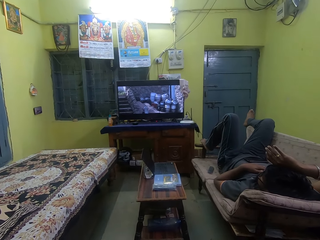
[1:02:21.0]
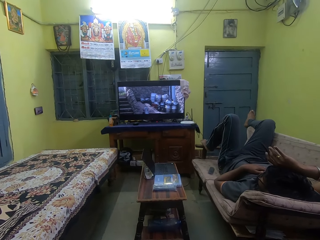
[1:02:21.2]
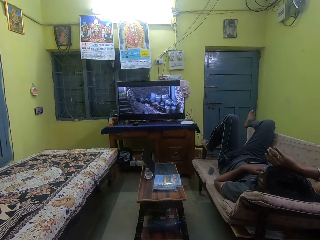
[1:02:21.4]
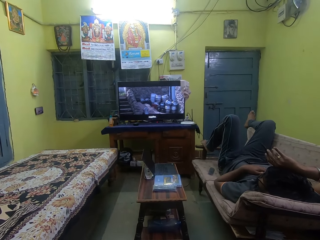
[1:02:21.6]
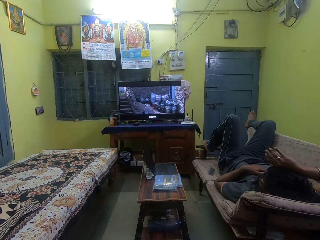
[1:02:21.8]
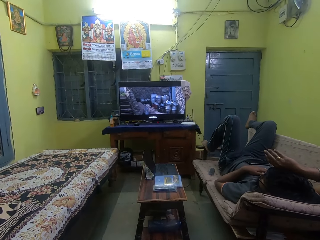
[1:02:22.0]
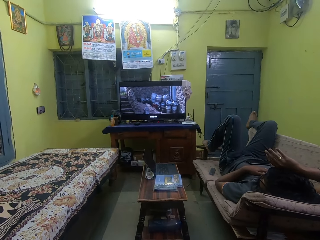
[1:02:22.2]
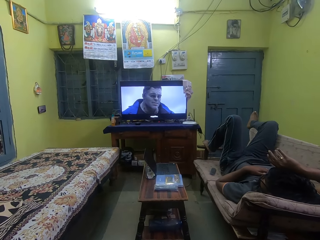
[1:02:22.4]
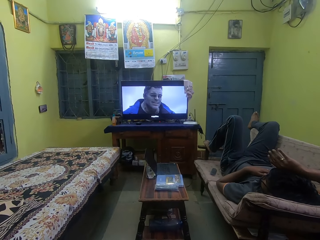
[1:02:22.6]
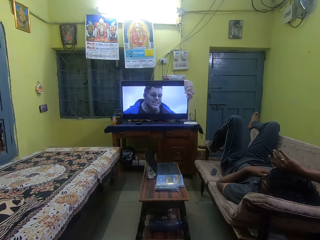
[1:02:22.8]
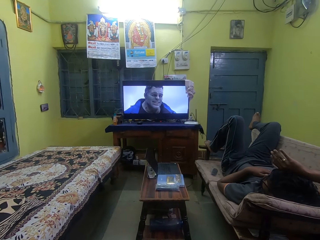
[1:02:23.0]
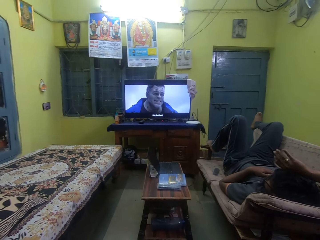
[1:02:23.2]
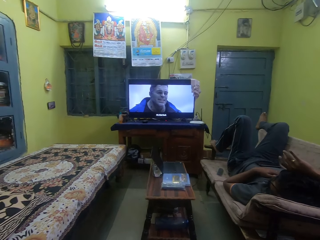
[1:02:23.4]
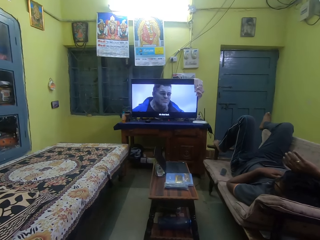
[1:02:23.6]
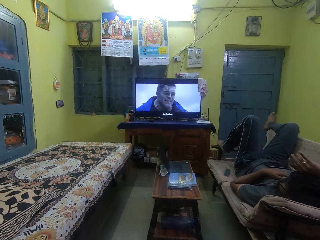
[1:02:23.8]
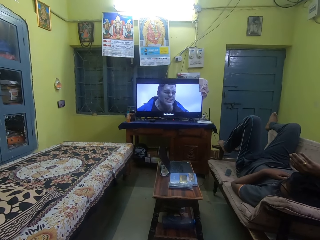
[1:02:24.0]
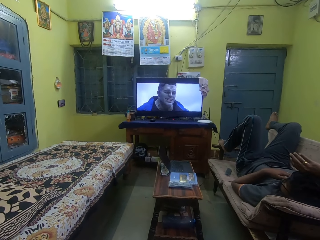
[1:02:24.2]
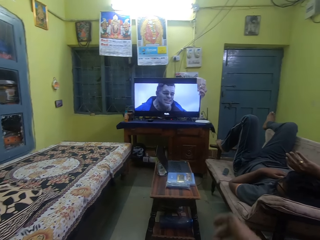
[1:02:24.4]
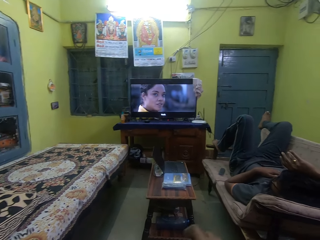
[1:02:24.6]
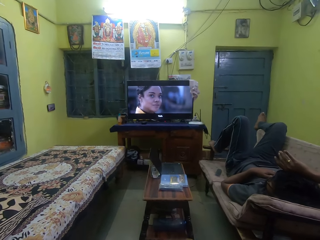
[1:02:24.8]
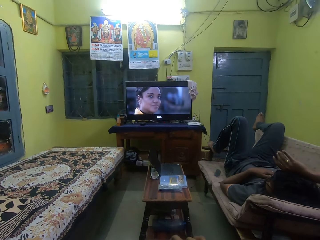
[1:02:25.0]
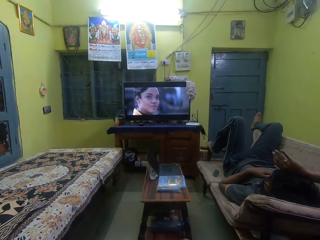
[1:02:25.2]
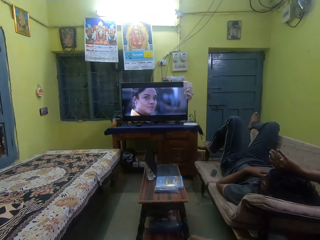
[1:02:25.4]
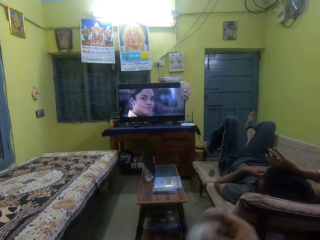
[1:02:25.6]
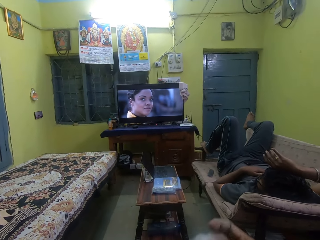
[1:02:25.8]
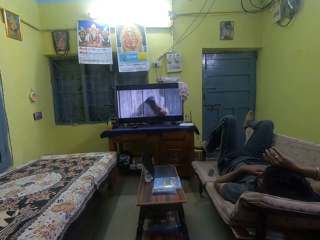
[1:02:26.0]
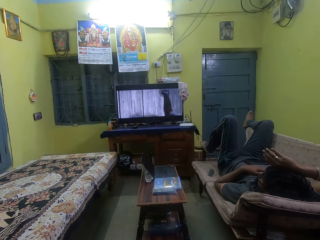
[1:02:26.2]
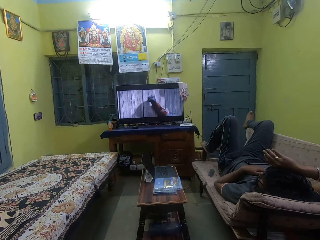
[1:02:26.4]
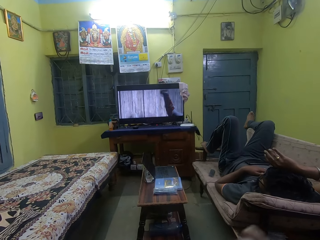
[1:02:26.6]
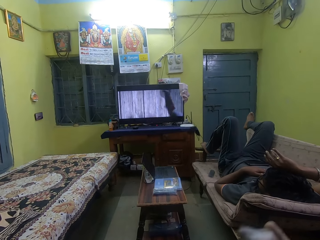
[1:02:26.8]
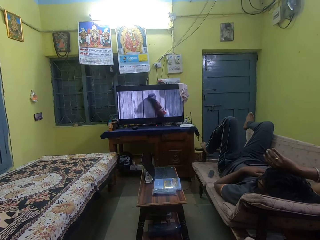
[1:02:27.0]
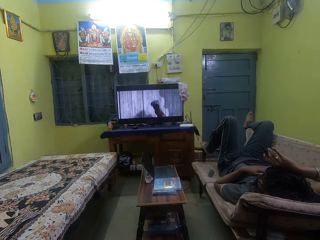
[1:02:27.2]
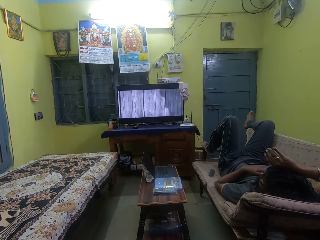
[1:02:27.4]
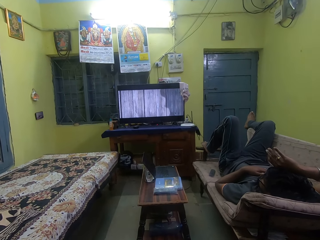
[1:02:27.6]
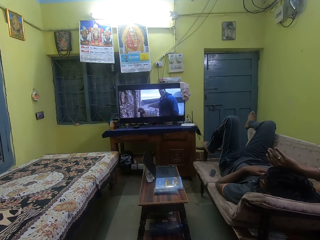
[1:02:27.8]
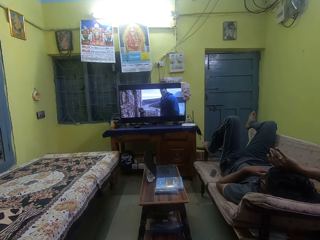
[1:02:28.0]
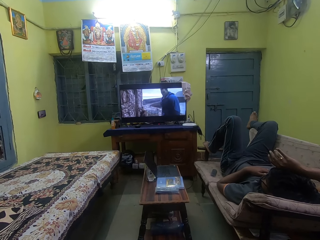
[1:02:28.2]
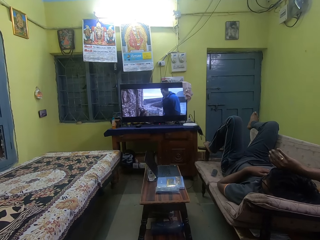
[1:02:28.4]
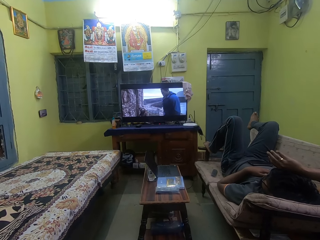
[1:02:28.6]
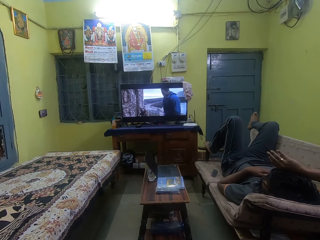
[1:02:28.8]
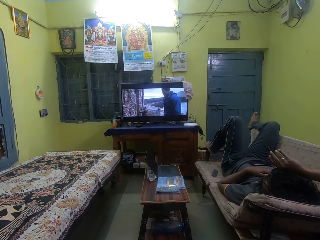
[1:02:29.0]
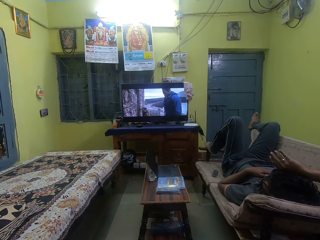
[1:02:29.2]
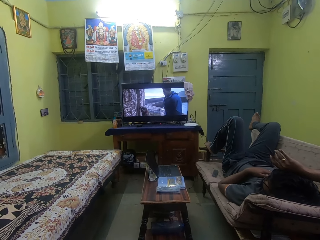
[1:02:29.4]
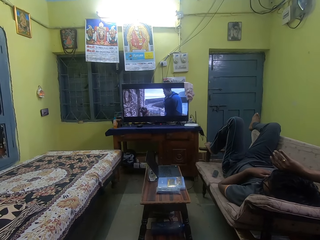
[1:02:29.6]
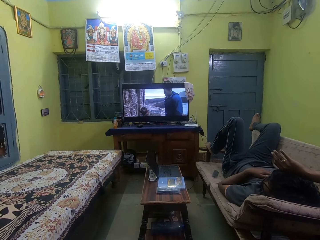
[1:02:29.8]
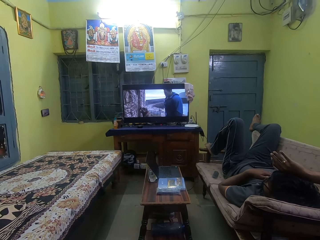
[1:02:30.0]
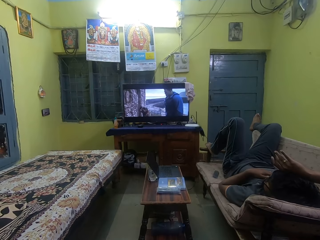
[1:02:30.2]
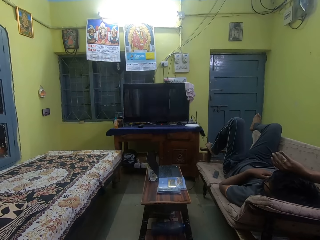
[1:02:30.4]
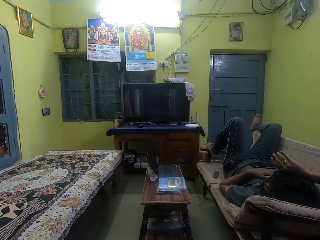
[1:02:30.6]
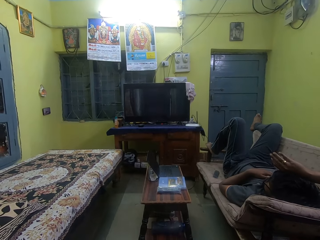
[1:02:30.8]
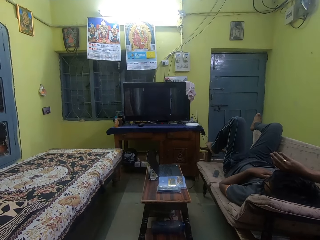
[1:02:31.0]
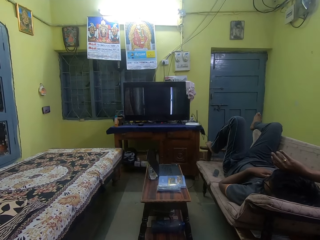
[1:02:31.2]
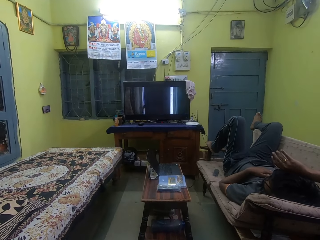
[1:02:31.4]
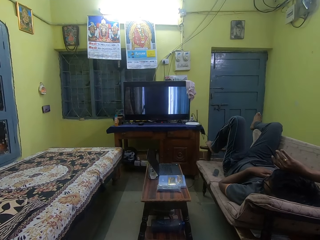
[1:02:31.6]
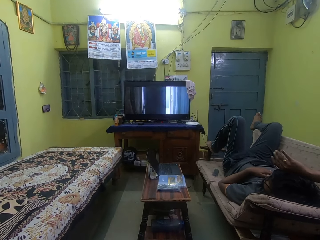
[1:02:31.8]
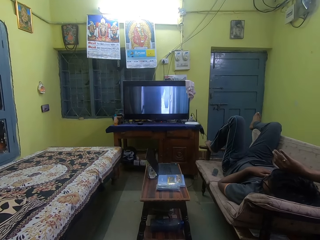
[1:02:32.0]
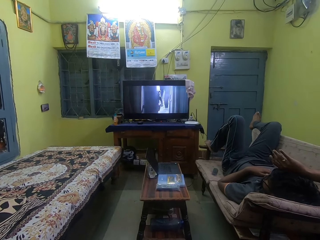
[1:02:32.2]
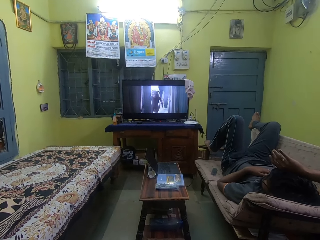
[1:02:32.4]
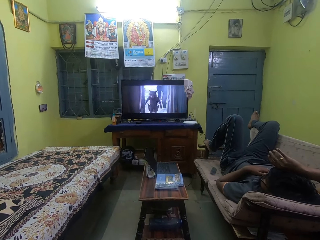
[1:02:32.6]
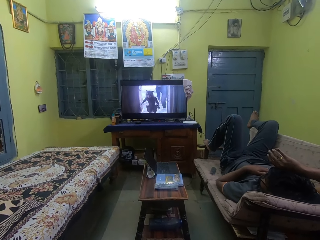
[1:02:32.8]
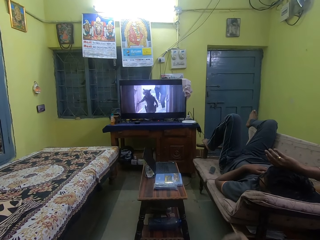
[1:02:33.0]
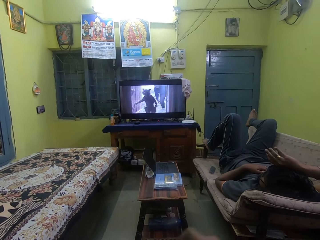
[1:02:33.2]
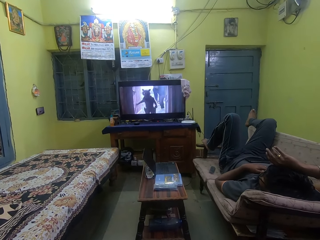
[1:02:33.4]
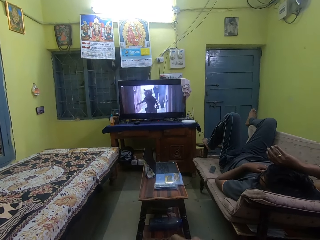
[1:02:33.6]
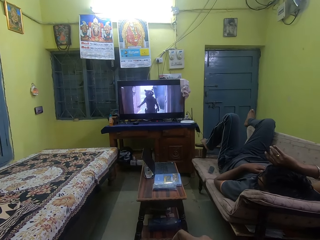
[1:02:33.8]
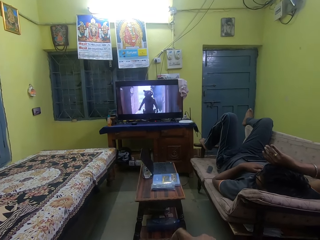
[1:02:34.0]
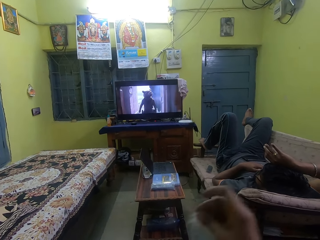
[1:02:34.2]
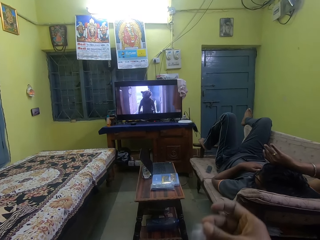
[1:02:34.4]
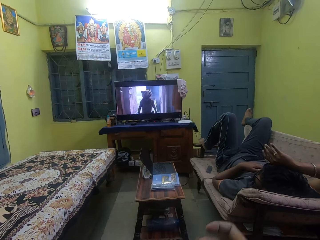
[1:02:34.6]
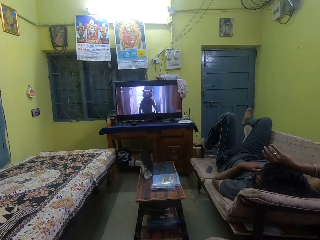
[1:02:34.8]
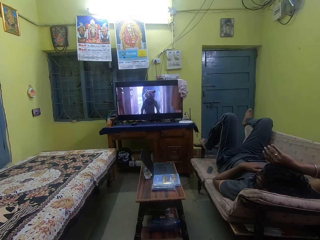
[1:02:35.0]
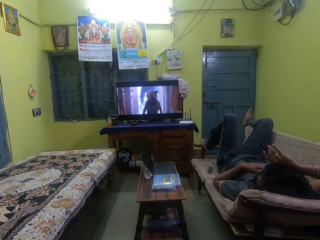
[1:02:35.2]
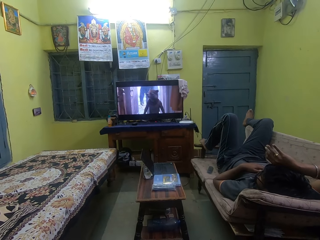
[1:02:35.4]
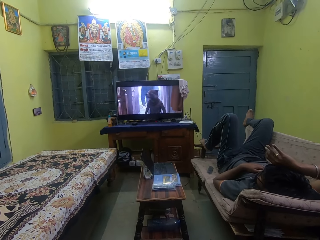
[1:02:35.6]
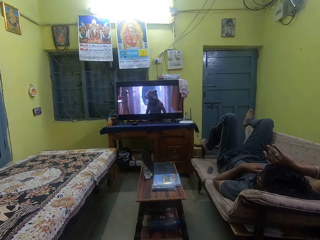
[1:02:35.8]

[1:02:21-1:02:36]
The camera wearer watches a movie. She plucks the cotton wool. She watches the movie. She picks up cotton from a bowl with her right hand.

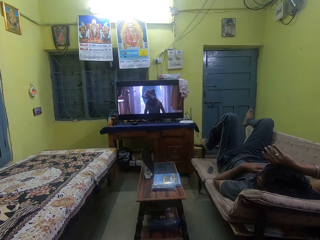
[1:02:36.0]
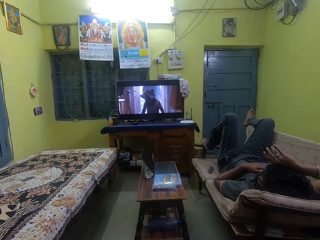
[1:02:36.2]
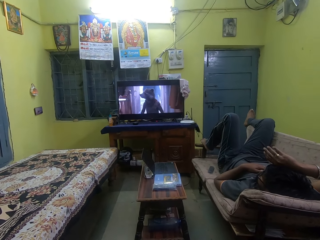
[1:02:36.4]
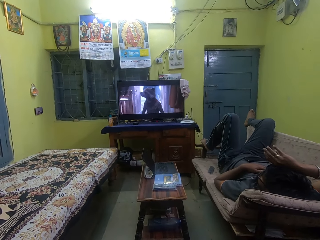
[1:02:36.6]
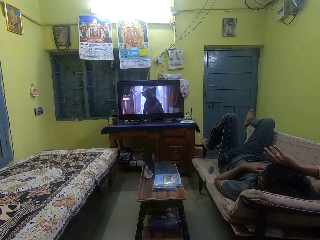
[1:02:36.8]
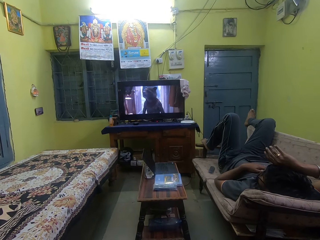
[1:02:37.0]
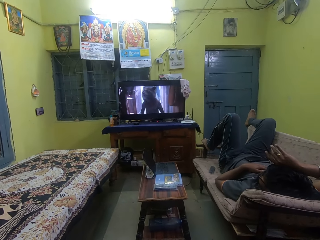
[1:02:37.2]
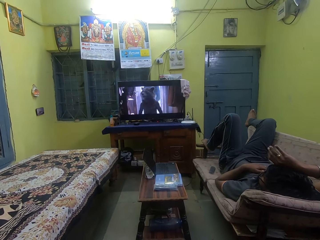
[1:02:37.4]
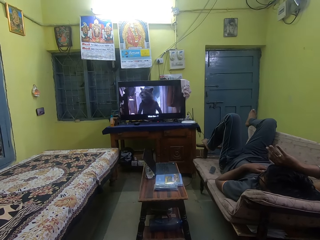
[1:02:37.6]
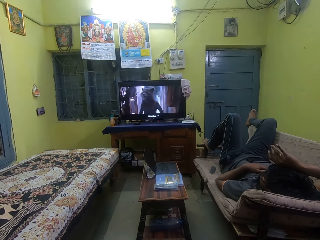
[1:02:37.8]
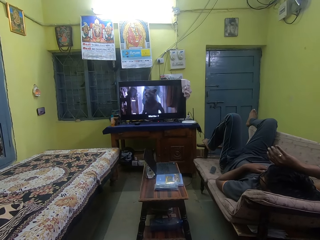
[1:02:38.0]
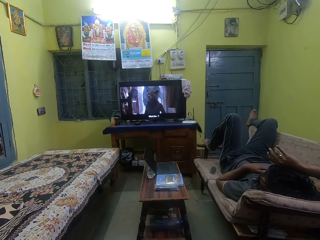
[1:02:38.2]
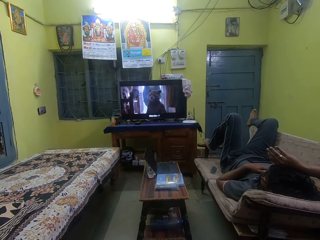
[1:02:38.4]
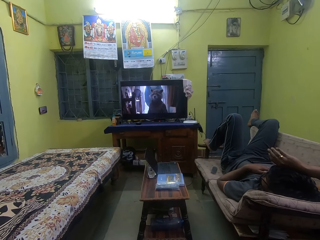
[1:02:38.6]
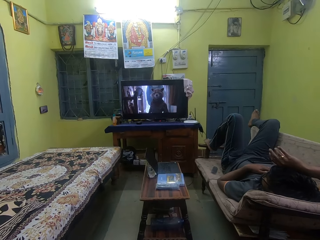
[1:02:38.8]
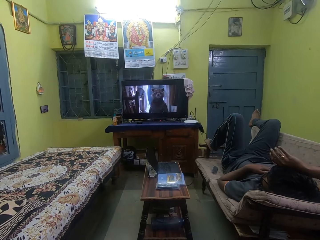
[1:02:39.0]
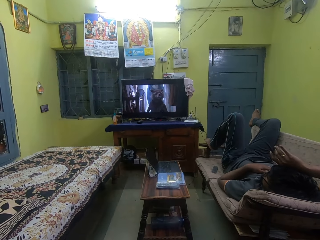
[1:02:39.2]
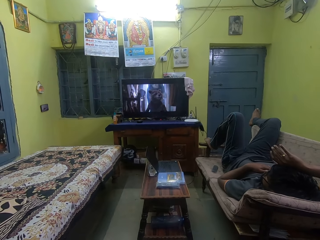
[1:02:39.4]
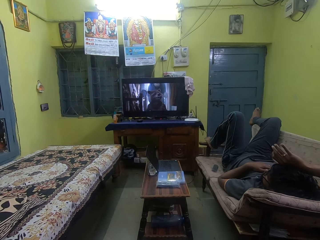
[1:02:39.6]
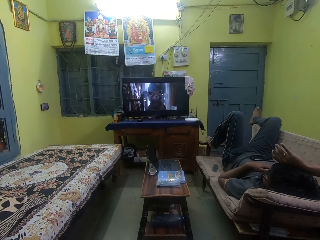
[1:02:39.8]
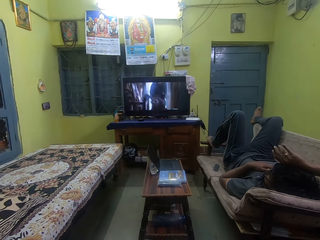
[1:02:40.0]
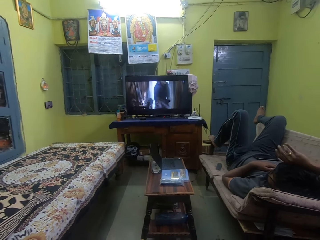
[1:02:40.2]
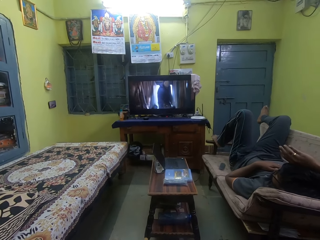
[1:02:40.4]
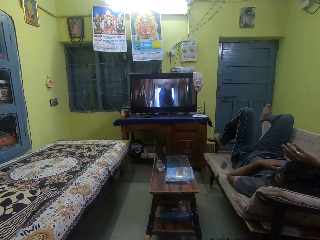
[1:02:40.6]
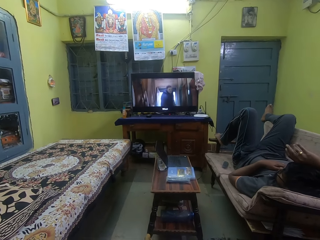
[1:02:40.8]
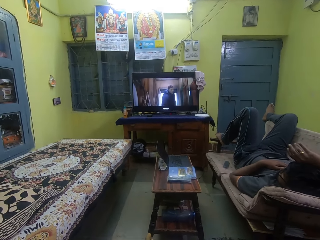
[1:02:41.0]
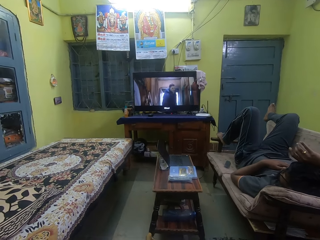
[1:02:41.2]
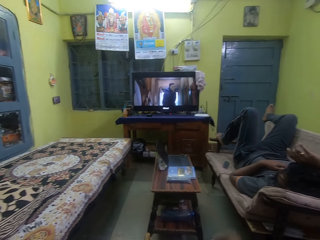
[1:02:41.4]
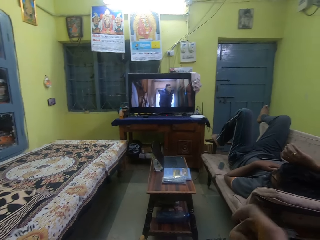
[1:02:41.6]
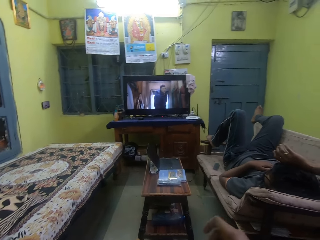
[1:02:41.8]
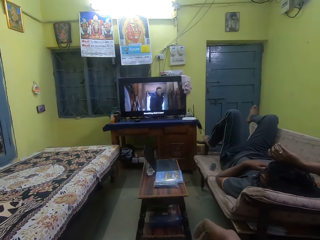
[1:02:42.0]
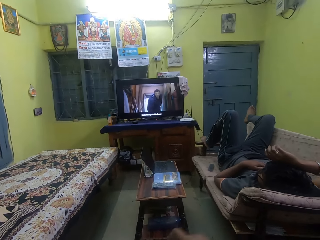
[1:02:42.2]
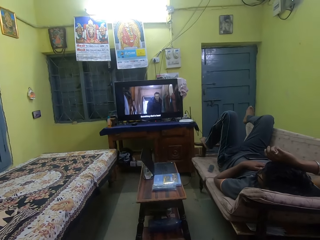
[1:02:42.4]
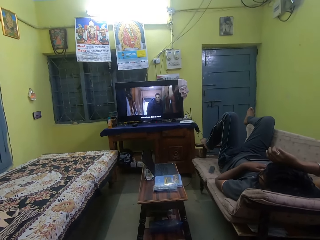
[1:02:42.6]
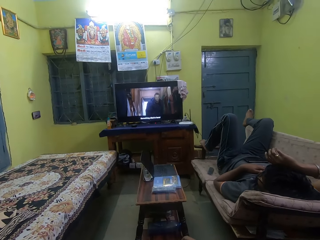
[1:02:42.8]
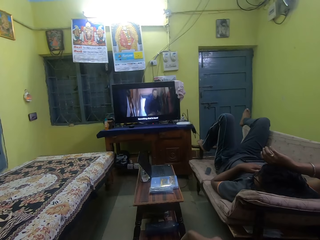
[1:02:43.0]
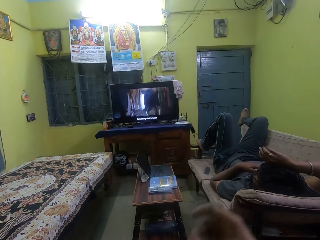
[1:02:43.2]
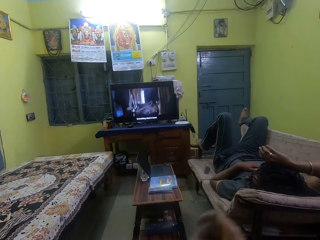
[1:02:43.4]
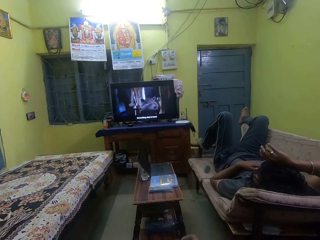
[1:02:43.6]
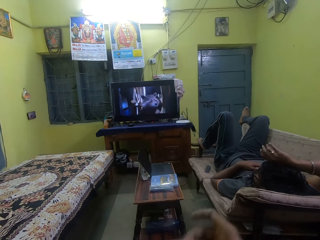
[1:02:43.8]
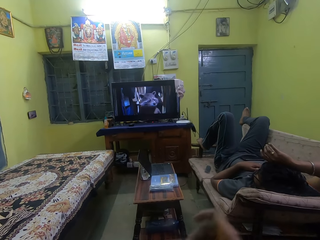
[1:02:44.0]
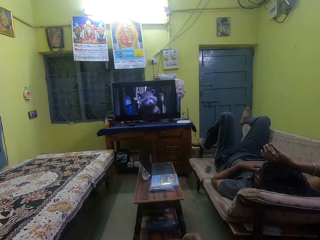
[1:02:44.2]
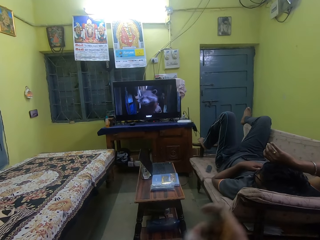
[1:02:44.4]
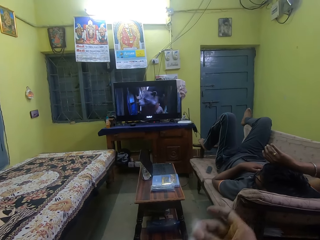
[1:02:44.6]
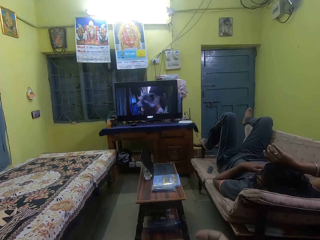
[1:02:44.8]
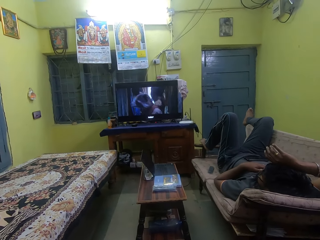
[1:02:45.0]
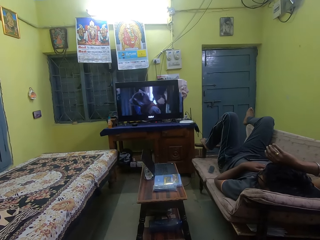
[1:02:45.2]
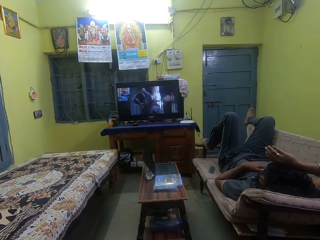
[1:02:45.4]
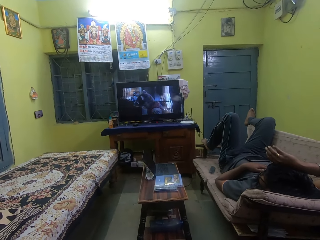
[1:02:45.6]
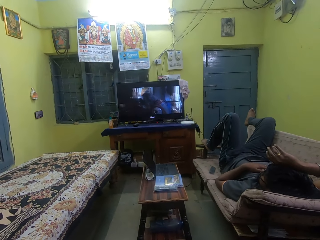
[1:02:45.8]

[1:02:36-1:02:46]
The camera wearer tears the cotton wool with both hands.
